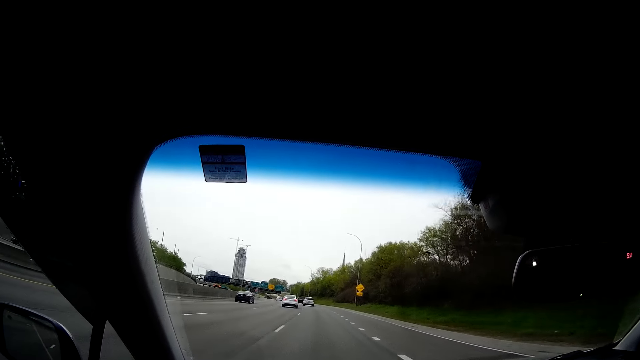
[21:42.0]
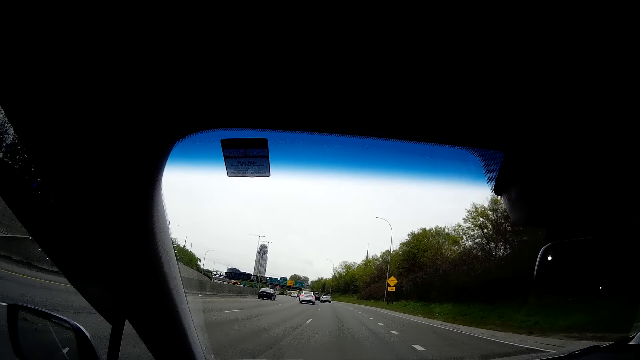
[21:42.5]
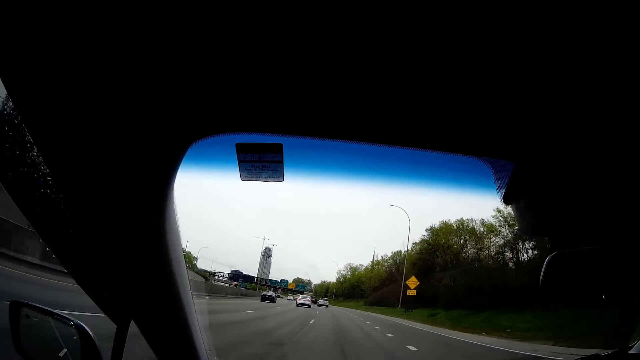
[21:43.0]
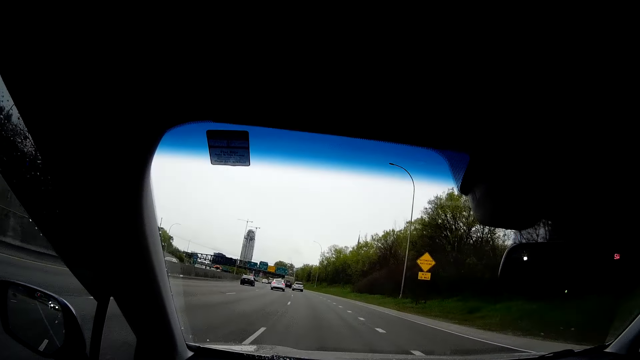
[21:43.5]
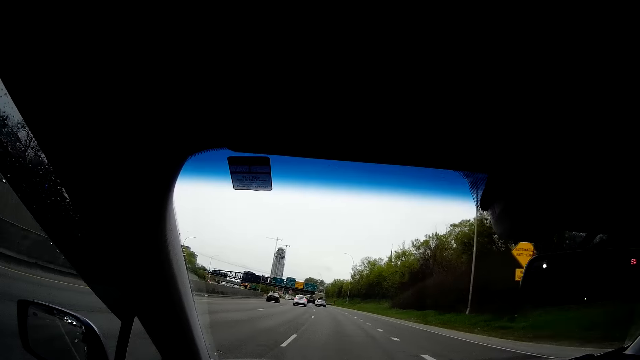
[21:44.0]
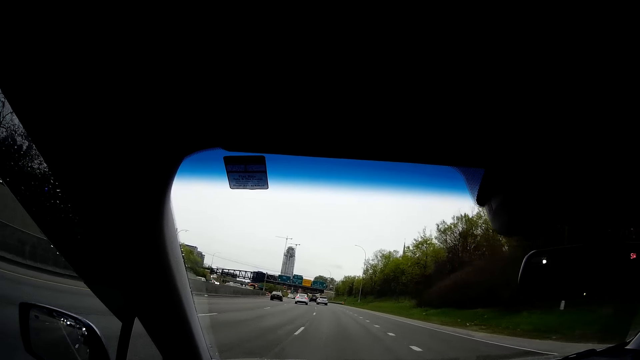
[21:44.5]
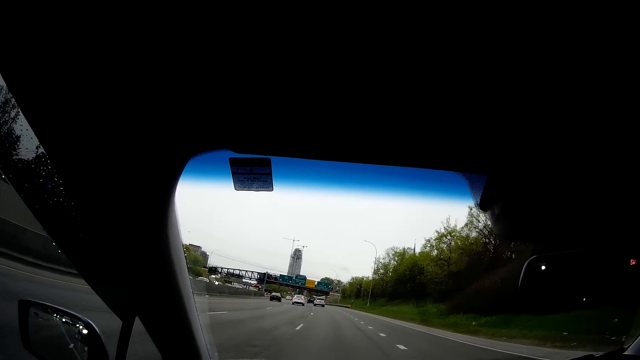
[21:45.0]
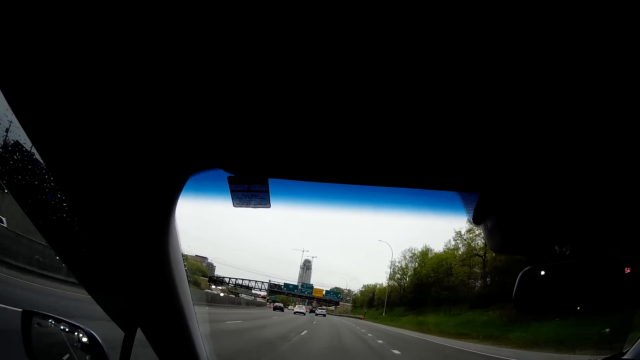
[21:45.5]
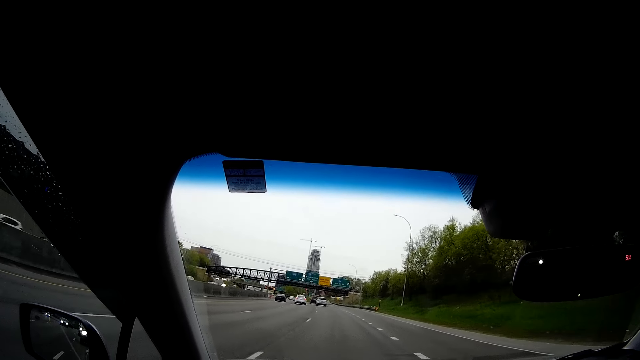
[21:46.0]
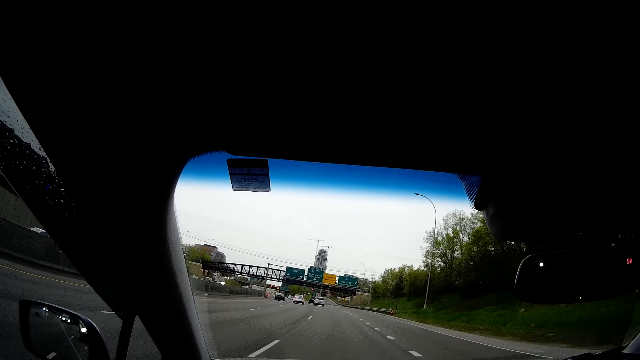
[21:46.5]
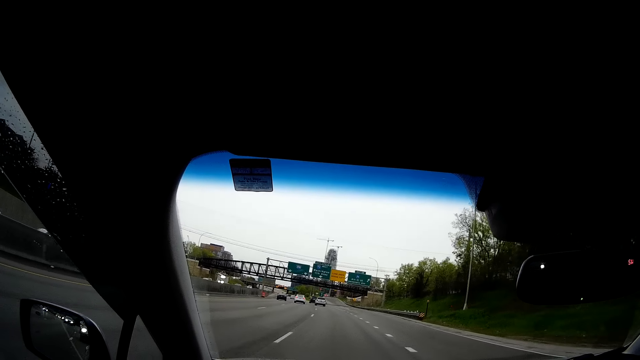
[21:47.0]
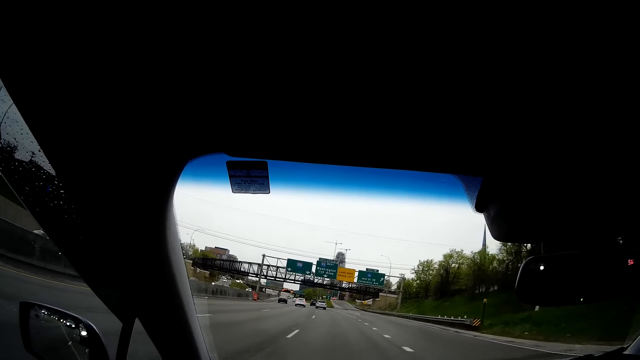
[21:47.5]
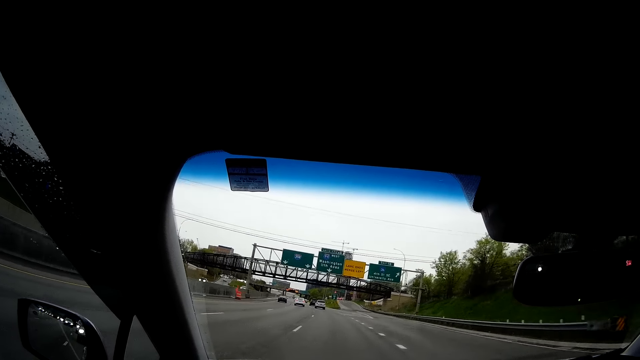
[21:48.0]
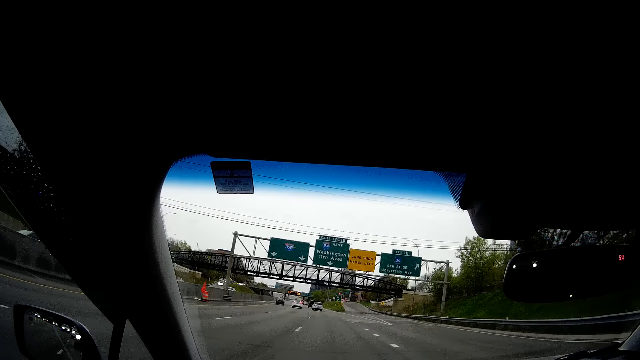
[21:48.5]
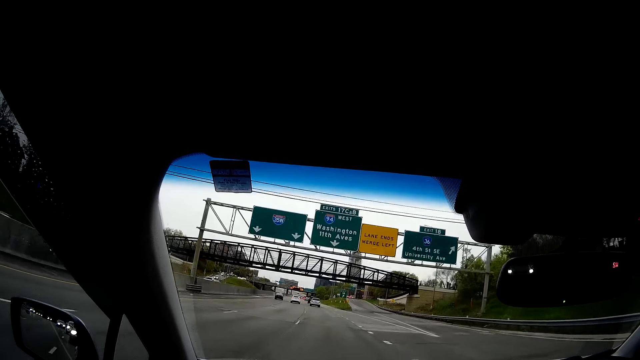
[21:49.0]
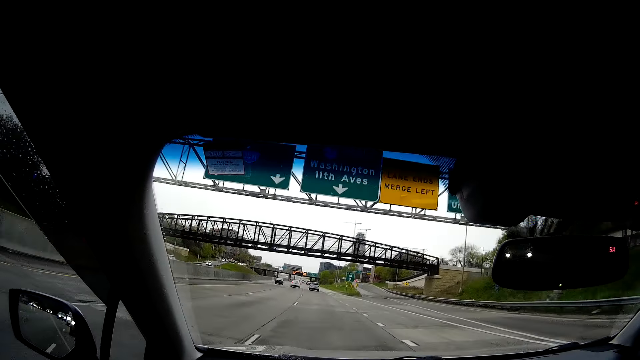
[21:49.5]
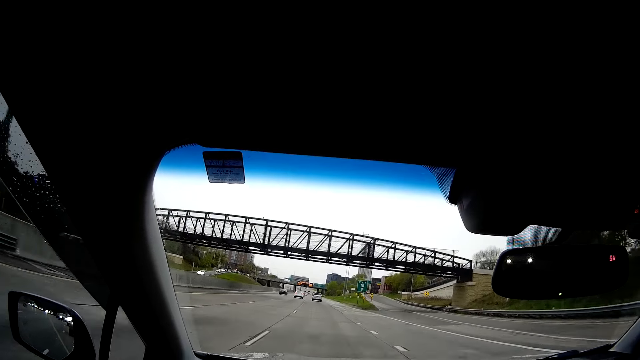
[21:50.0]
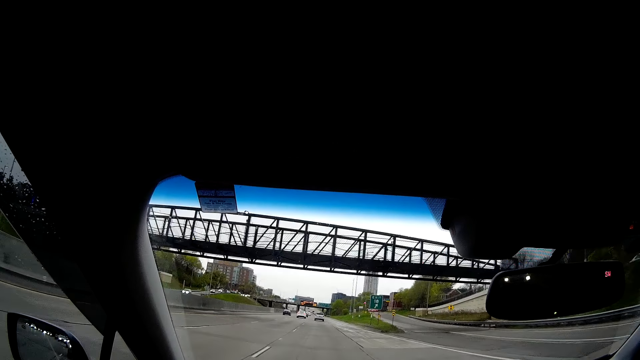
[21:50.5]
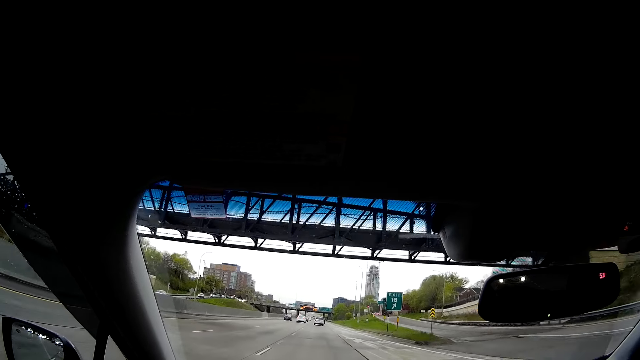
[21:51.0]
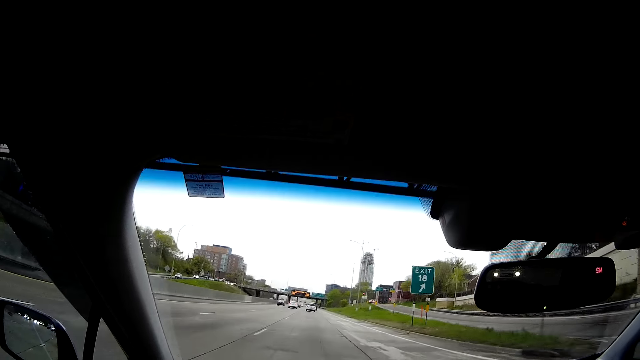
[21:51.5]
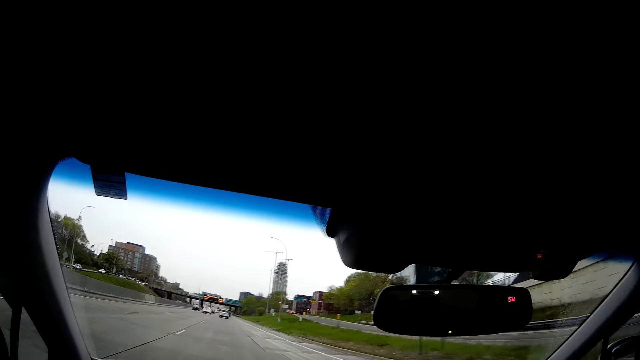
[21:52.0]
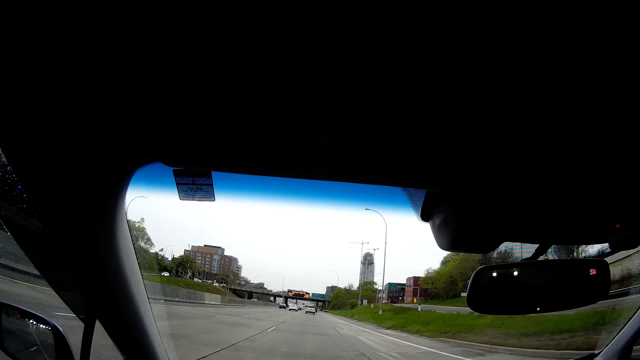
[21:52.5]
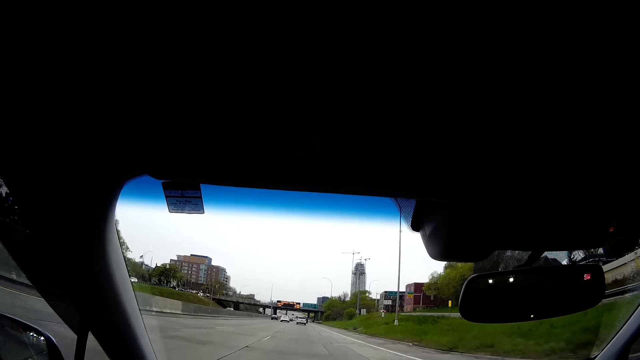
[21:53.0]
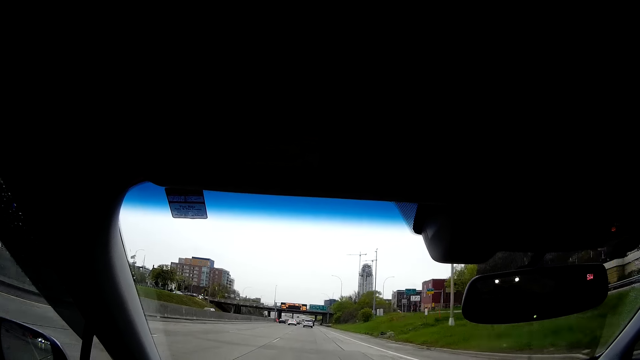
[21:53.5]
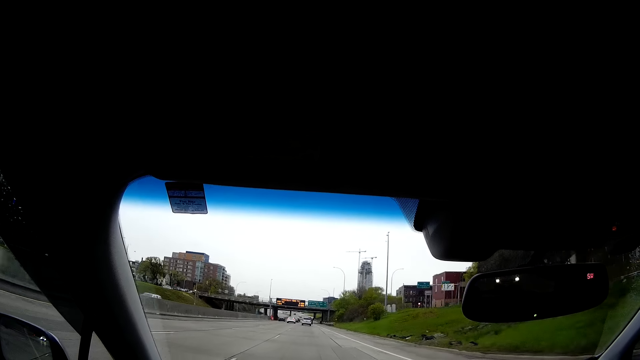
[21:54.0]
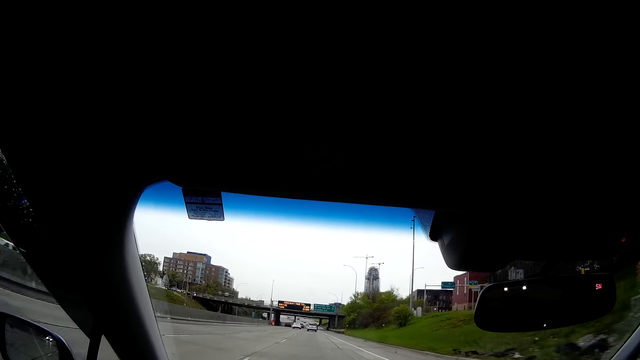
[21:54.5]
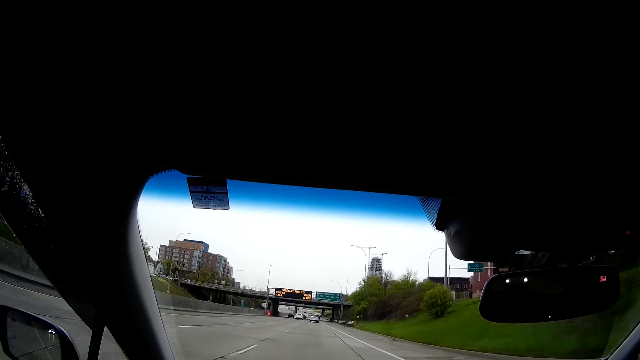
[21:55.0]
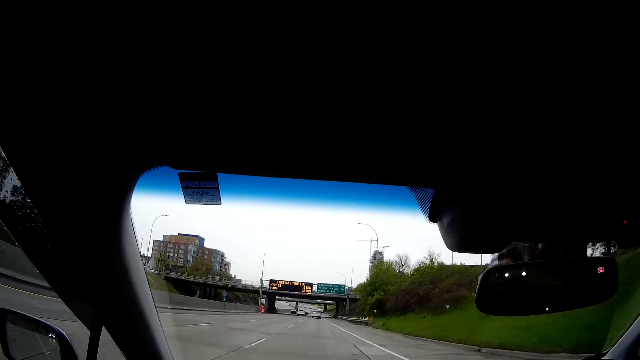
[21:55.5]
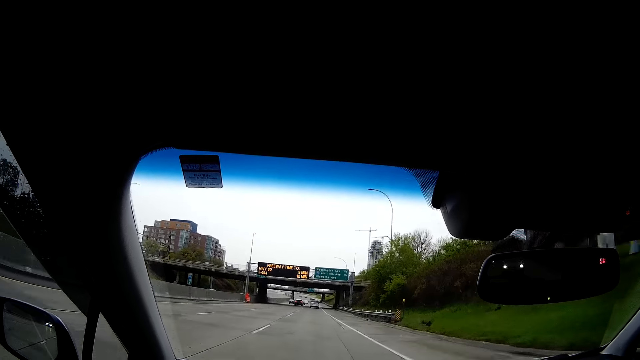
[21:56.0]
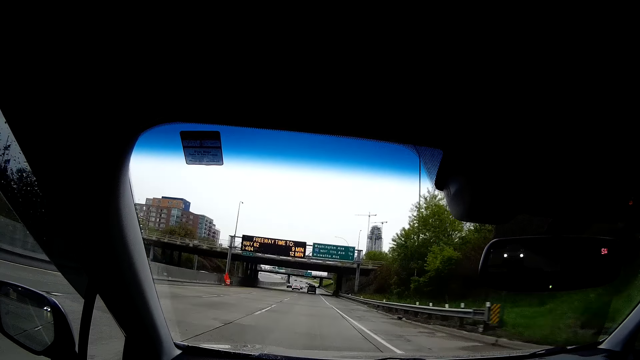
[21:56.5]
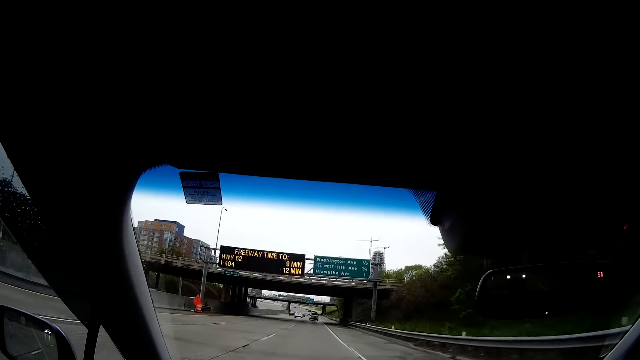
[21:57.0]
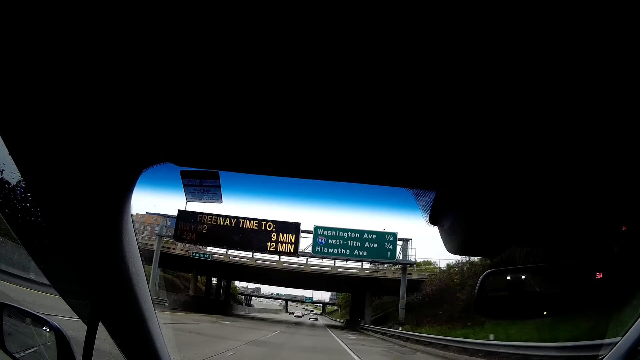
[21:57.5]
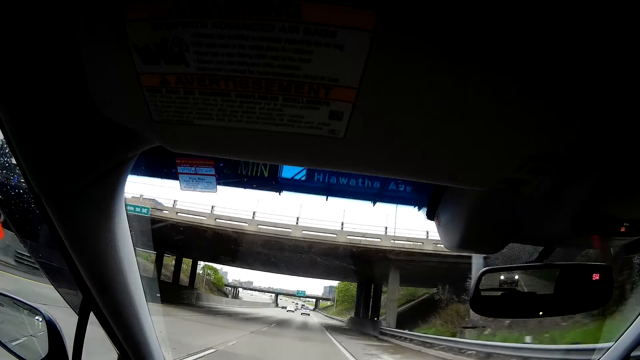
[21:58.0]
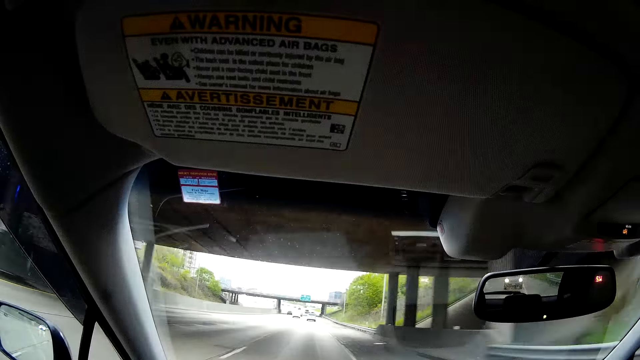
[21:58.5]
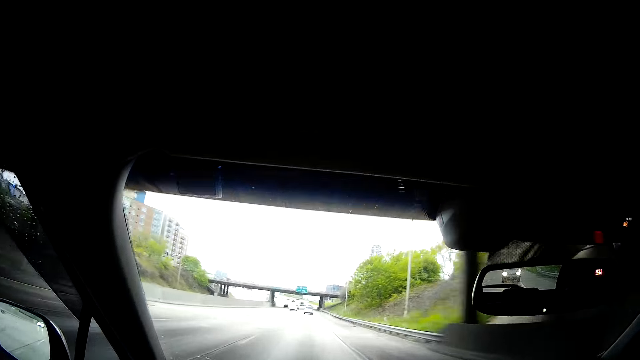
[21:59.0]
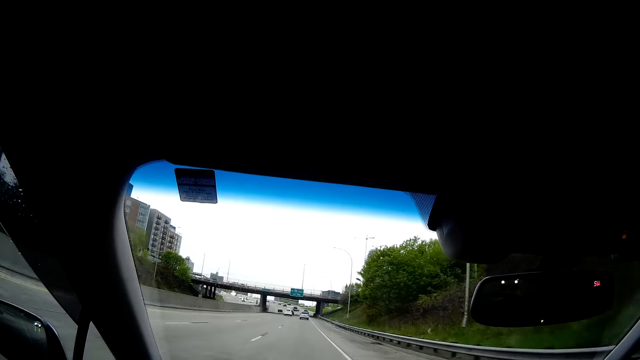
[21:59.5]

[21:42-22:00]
The camera wearer sings in the car. They drive the car on the road.

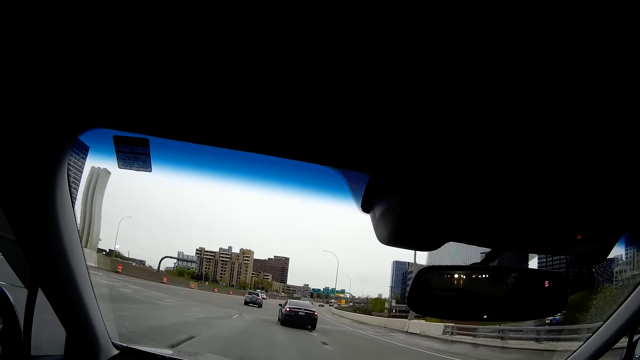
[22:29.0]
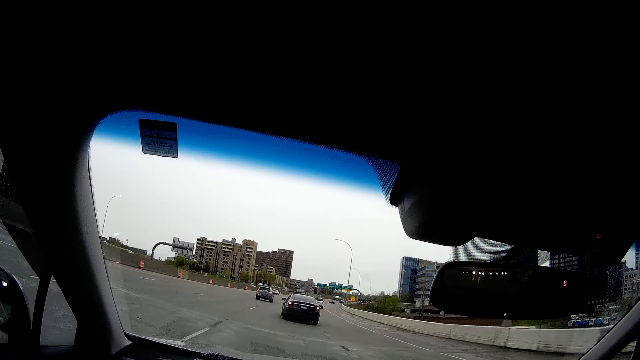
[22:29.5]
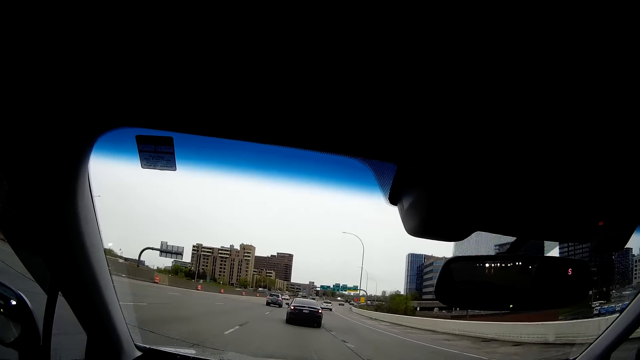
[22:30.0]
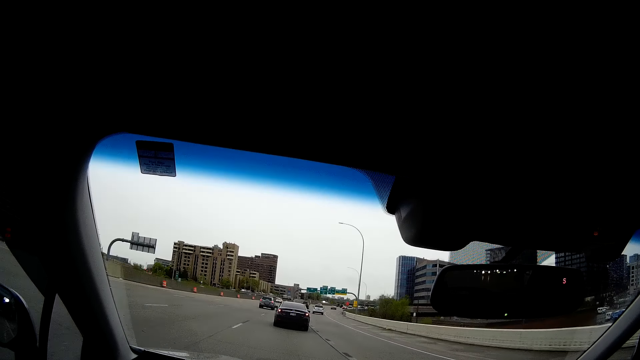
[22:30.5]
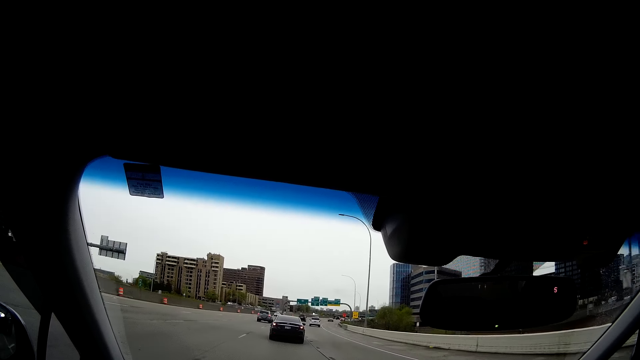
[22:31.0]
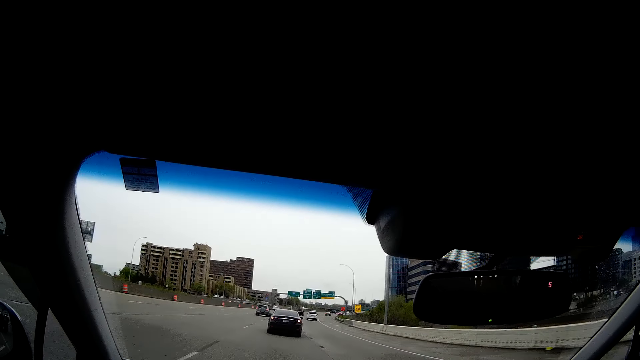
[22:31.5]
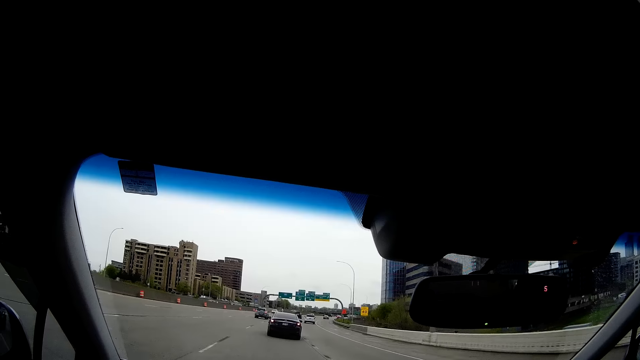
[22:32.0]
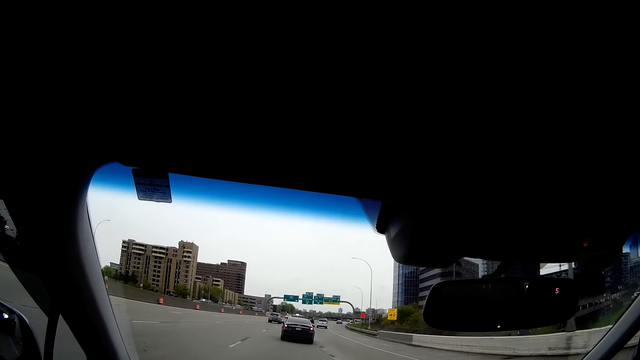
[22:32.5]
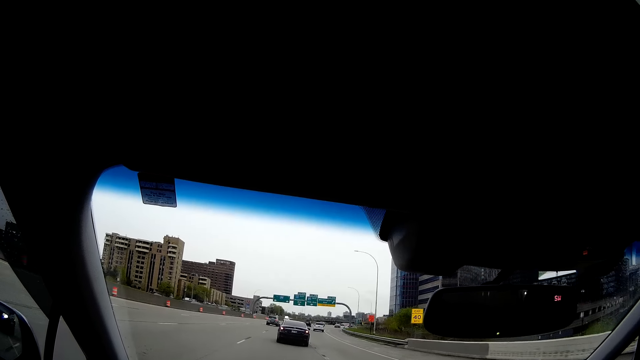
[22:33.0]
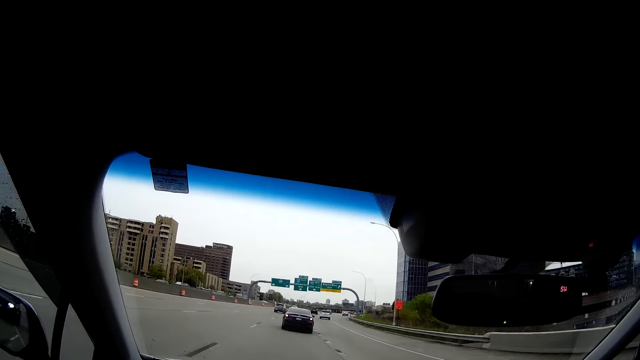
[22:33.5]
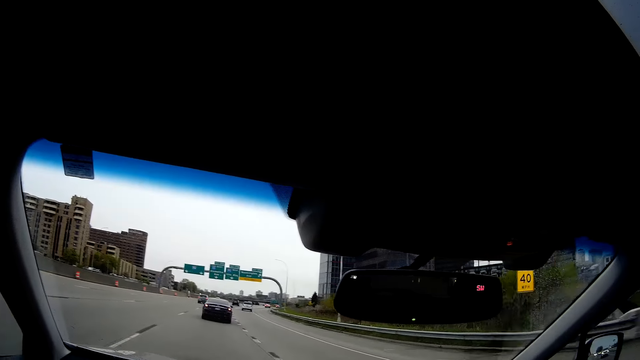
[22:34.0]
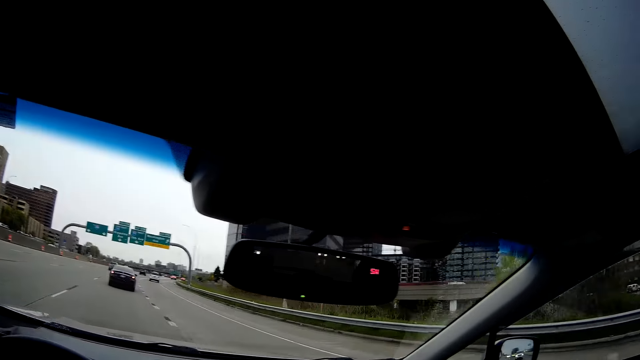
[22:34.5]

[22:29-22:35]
The camera wearer sings in the car.
